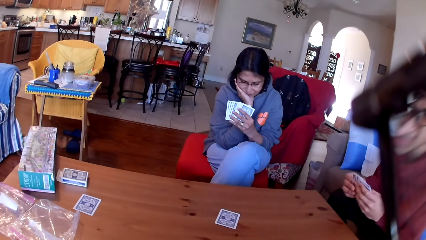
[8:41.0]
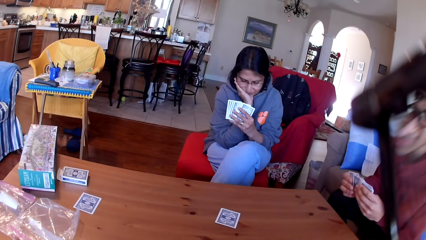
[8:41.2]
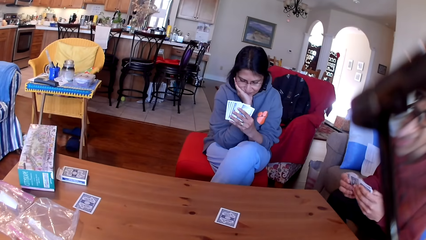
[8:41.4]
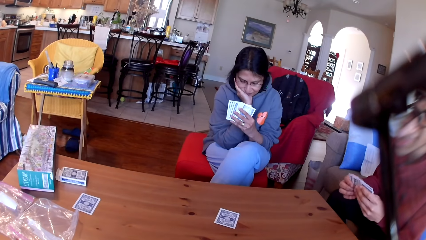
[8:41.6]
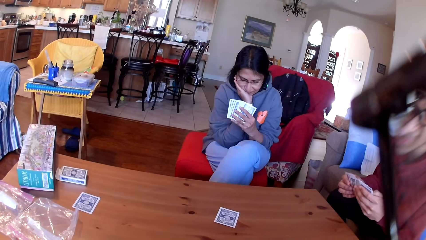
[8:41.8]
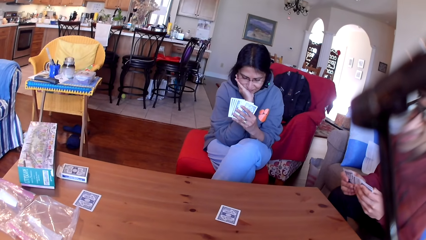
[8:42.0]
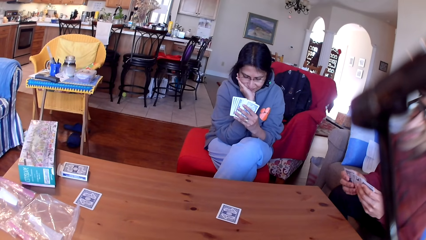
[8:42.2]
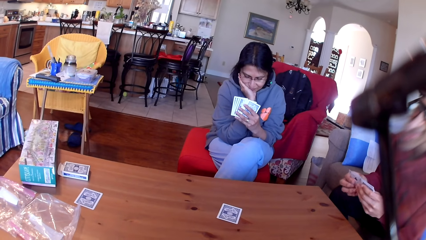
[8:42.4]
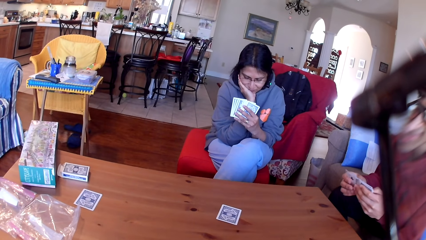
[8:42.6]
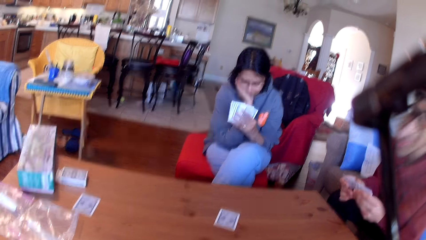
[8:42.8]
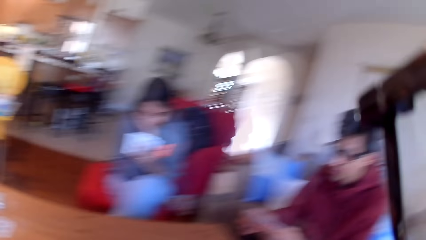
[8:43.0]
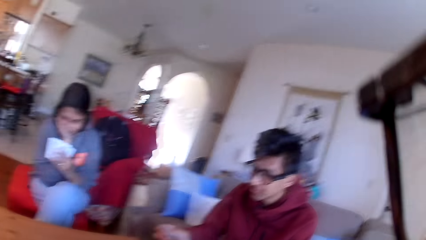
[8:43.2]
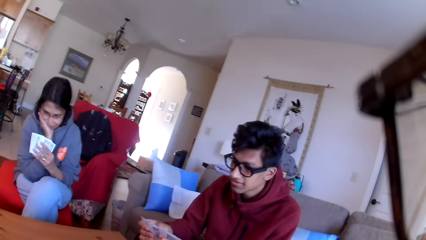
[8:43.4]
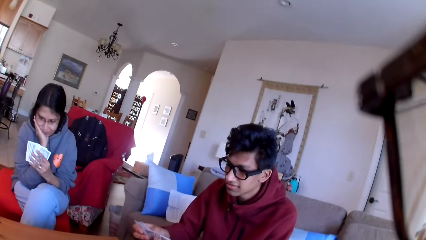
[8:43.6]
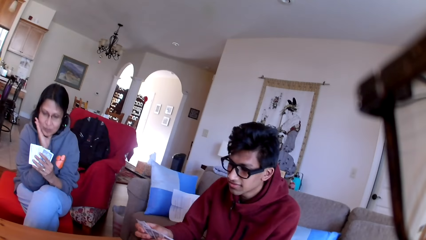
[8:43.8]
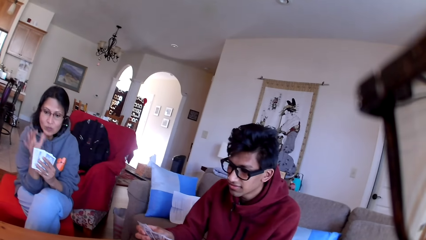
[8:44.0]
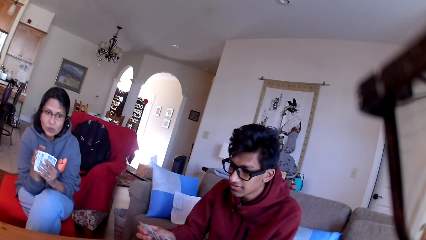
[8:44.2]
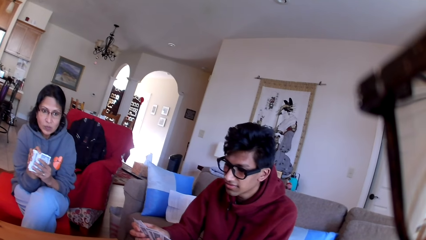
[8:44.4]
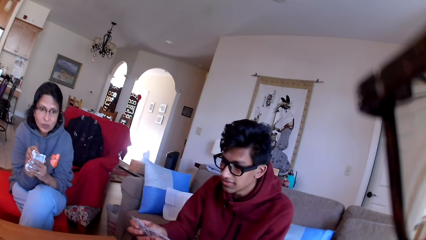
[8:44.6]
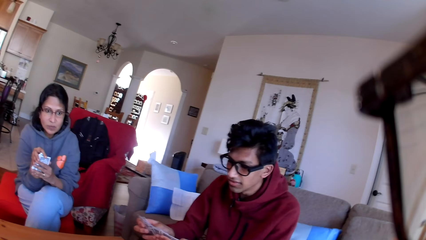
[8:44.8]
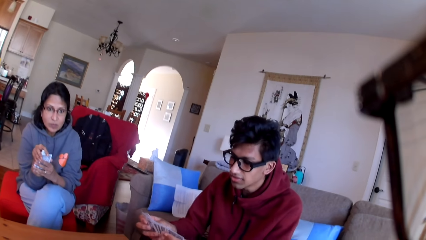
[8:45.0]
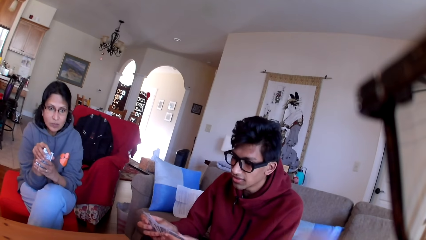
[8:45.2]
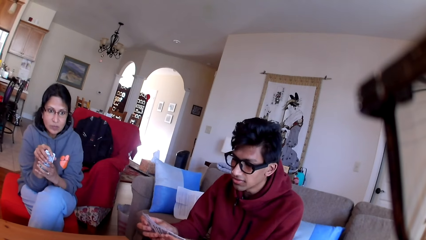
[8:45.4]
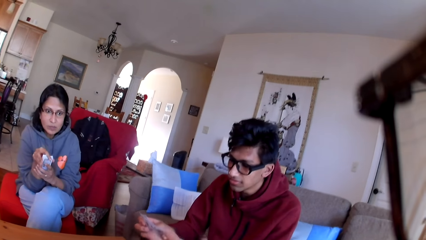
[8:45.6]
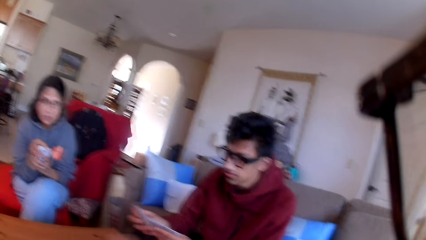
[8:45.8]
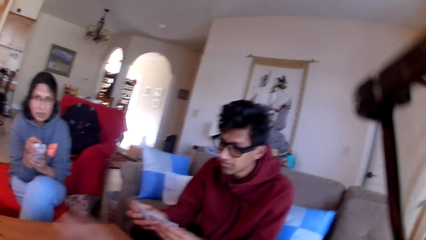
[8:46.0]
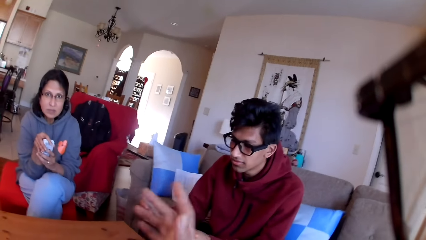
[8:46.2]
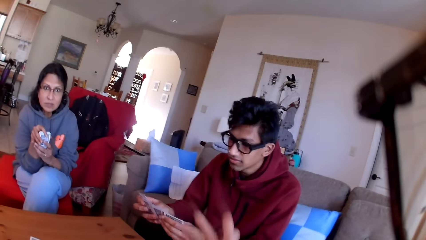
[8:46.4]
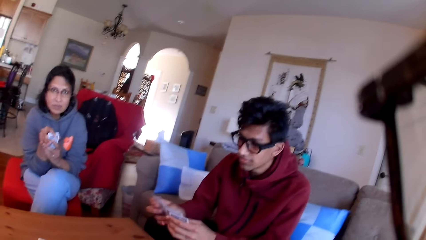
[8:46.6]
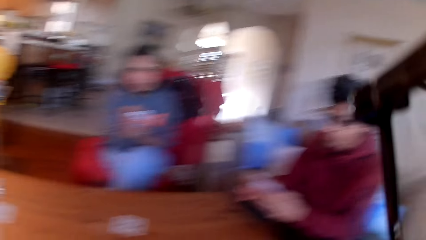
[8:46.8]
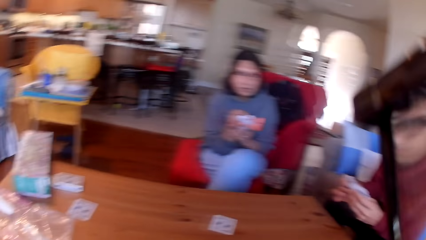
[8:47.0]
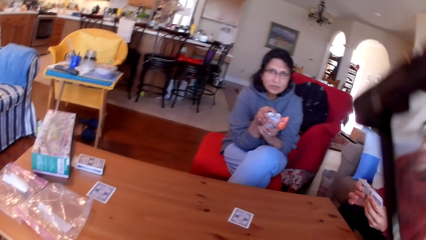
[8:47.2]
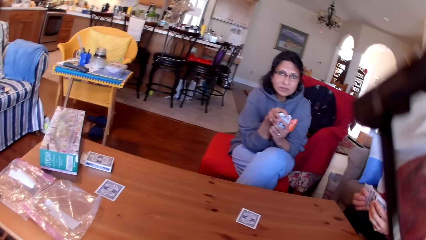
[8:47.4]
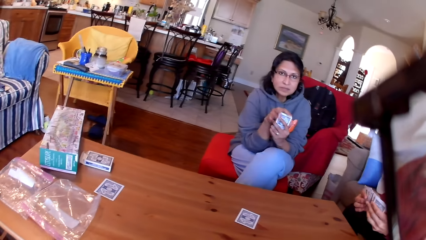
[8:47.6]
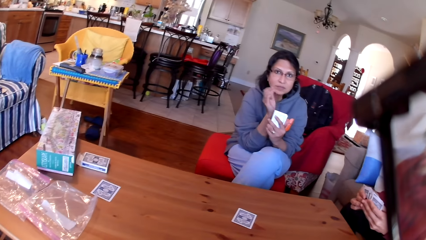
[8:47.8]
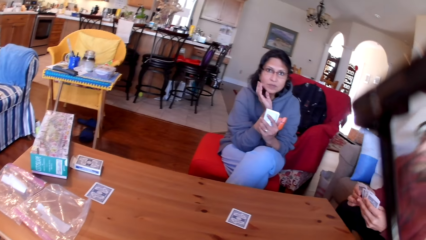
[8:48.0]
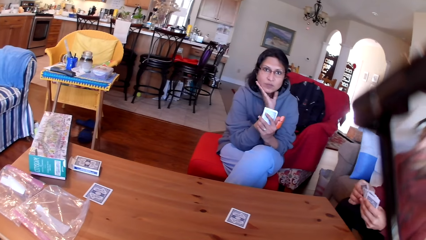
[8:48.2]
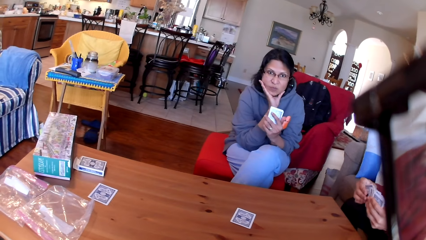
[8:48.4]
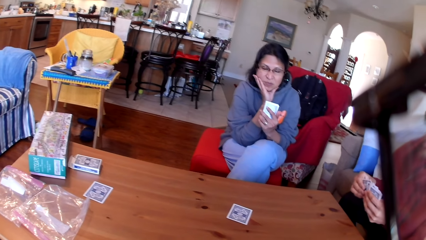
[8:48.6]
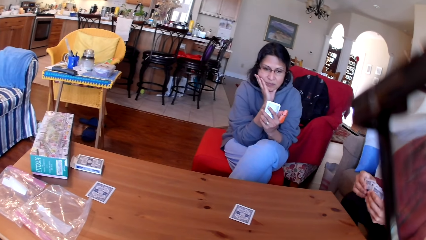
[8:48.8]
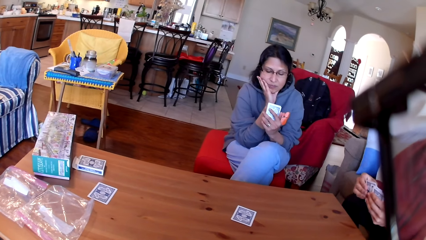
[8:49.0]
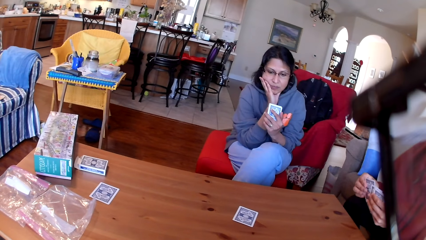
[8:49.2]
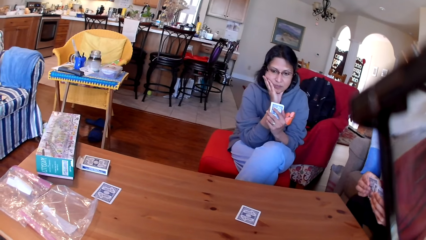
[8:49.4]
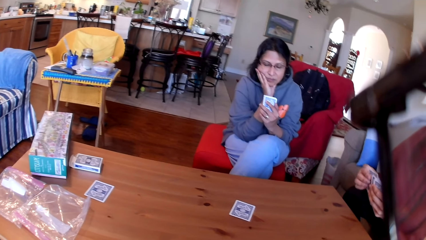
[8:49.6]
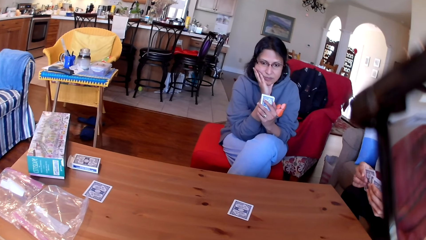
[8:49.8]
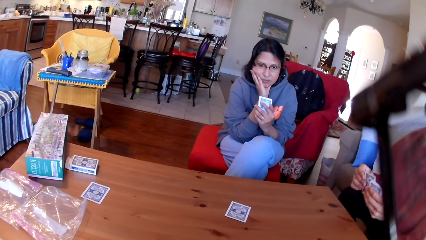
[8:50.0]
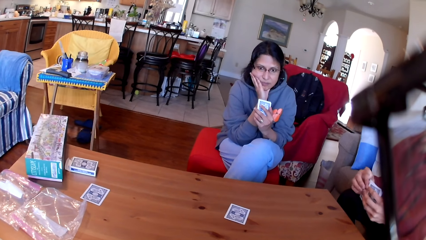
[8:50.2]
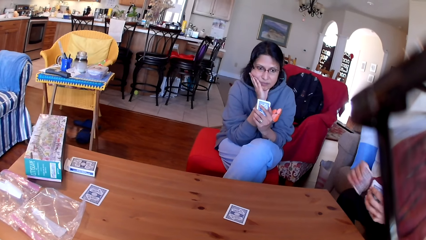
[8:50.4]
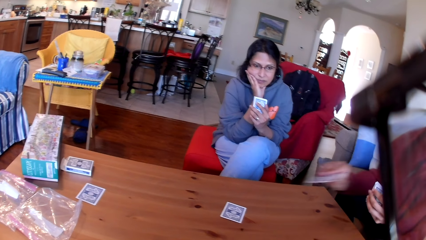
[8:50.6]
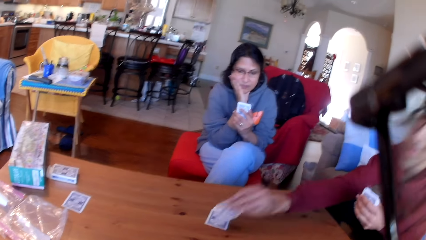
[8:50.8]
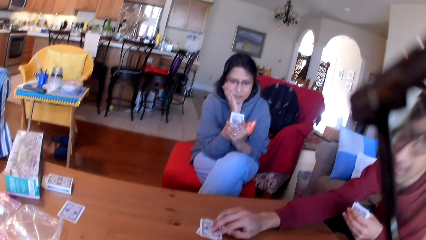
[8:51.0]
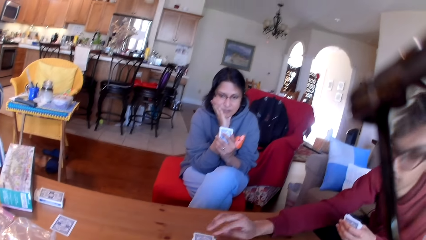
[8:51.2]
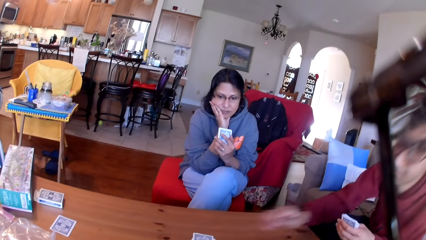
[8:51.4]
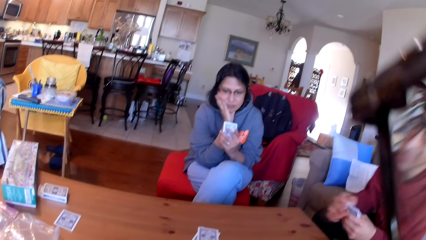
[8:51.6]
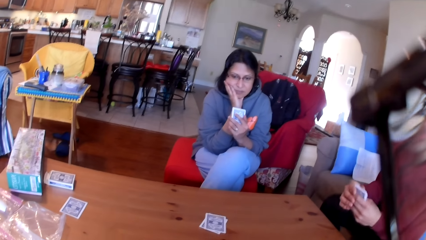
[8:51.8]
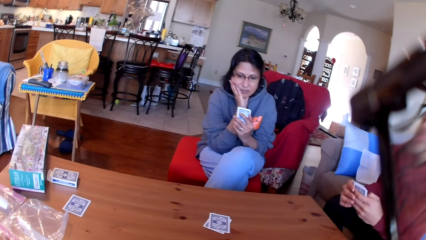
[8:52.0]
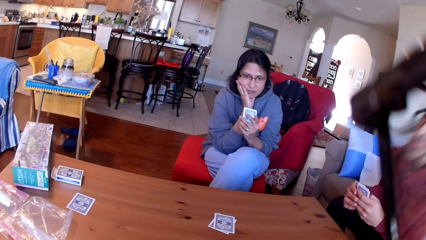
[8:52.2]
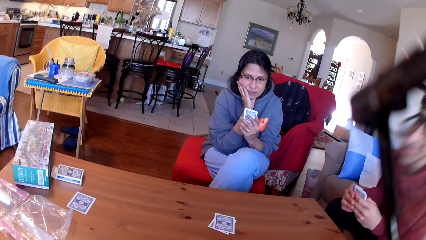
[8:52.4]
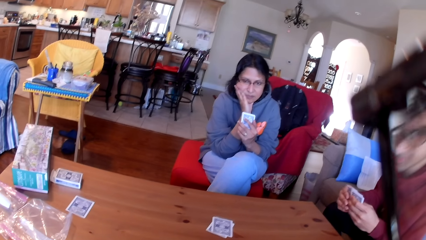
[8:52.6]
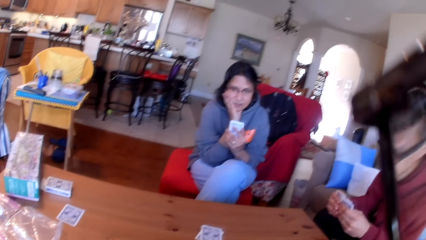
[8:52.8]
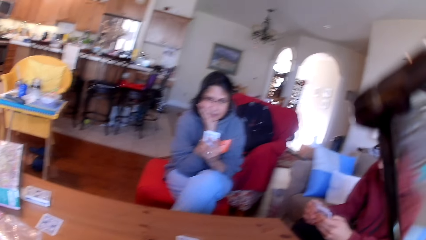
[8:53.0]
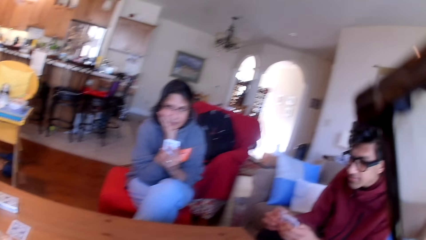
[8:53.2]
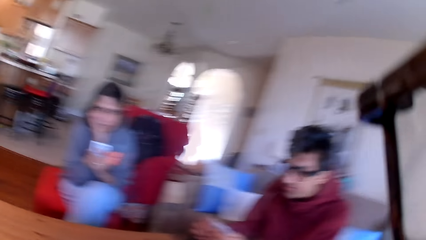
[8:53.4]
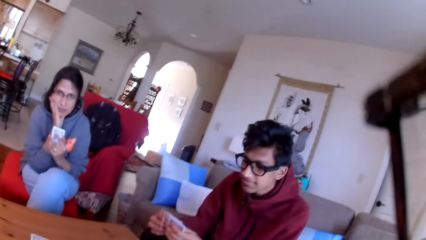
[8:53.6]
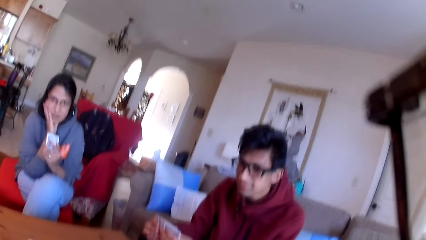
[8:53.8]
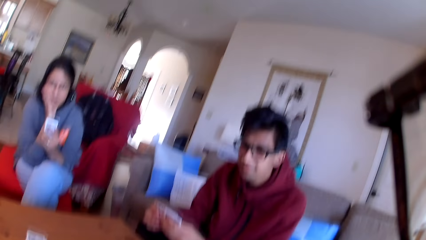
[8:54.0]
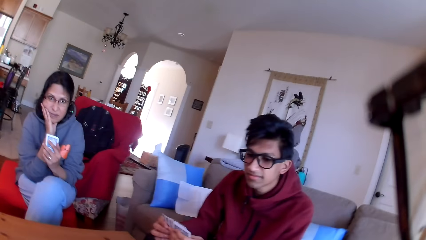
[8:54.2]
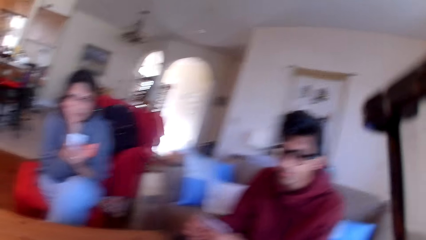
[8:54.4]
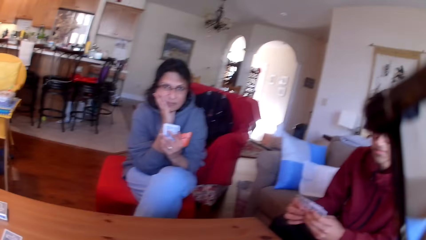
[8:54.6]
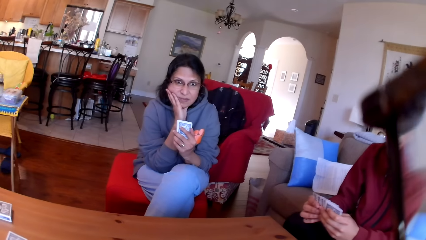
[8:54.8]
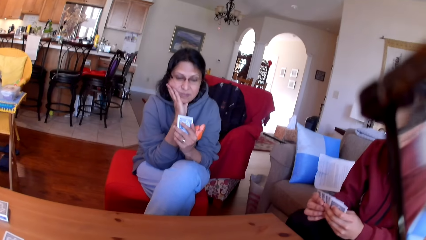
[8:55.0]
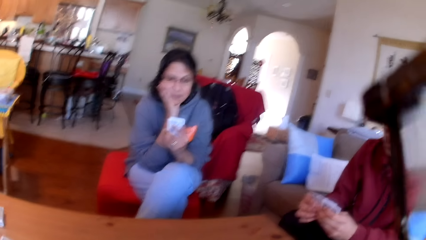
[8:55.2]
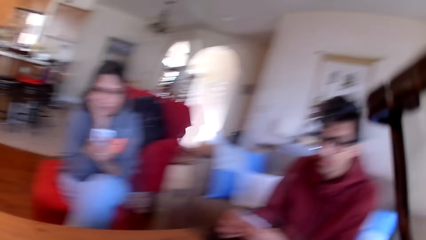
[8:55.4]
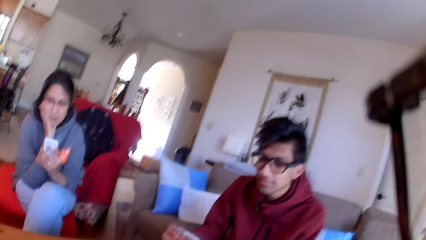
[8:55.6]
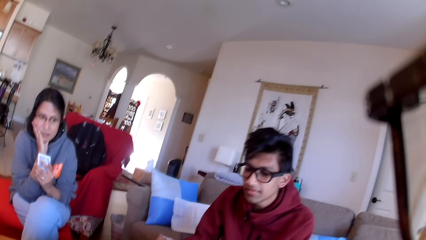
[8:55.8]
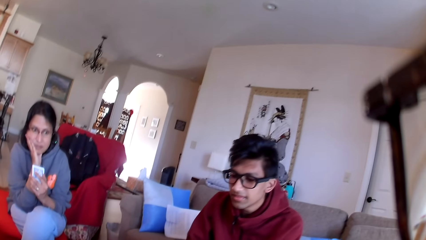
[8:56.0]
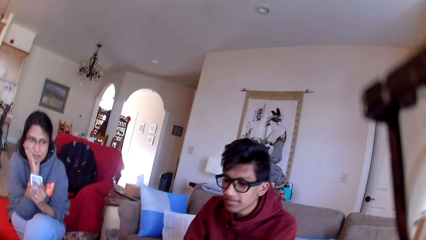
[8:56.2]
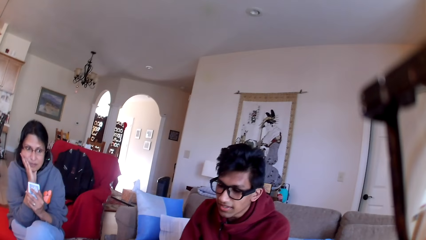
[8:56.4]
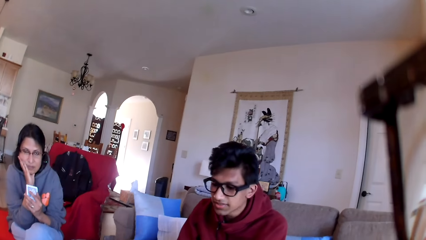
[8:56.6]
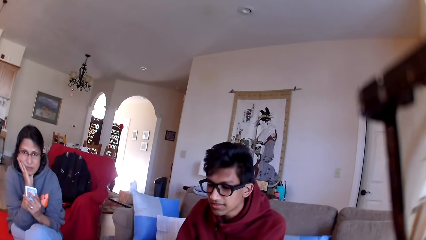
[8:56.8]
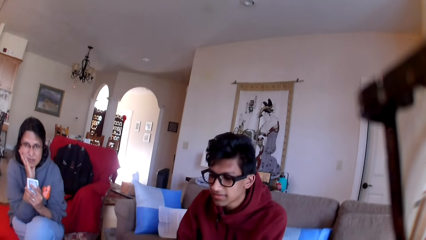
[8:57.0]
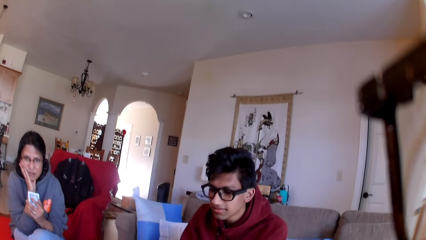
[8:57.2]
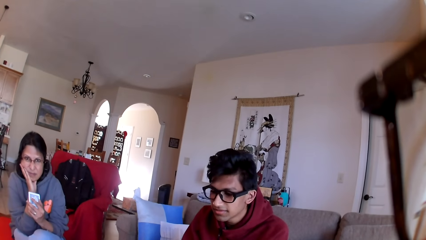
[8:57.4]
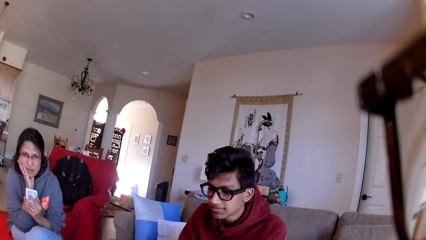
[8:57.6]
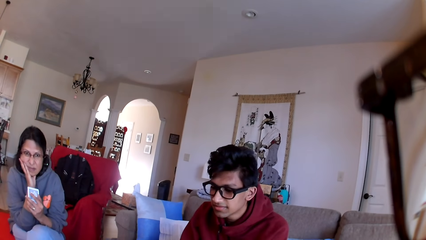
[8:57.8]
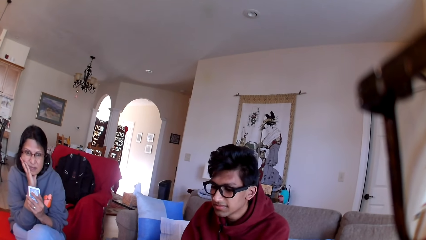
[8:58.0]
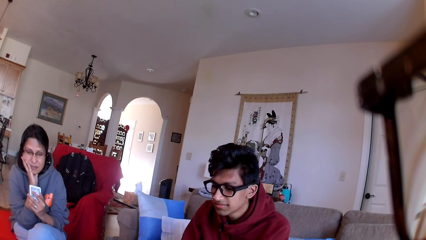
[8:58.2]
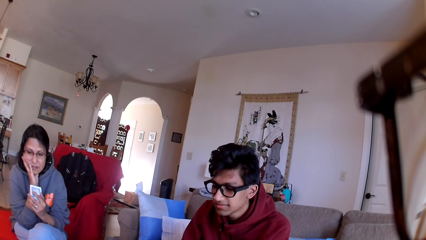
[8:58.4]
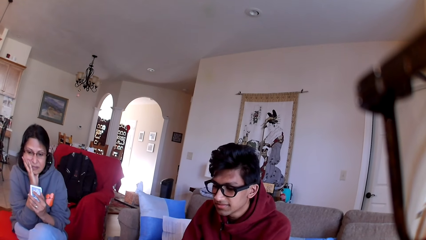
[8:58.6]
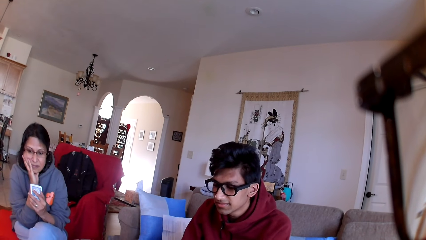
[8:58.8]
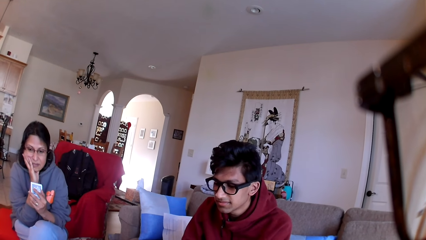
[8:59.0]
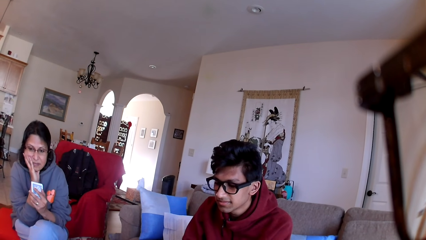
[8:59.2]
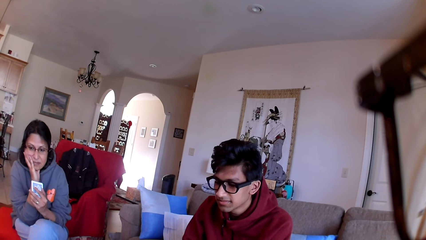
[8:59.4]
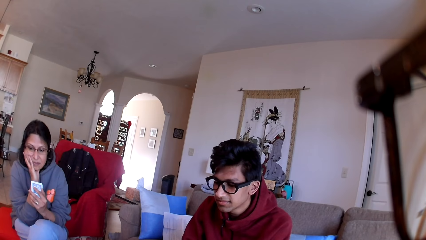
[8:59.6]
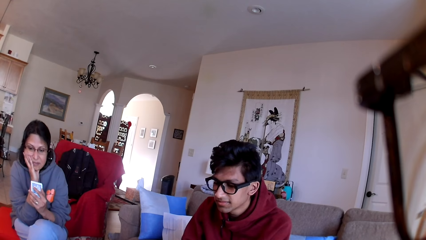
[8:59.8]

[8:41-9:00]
The camera wearer stares at the card on the table. A person moves the cards in his hands. The camera wearer looks at the person. He moves his hands. He stares at the card on the table. The person moves the cards in his hands. The person puts the card on the table. The camera wearer looks at the person. He puts the card on the table. He looks at another person and the first person.
